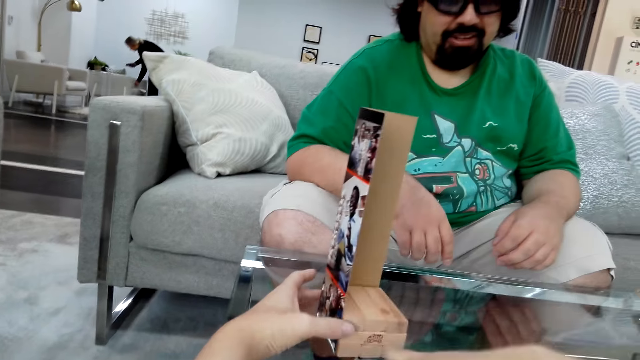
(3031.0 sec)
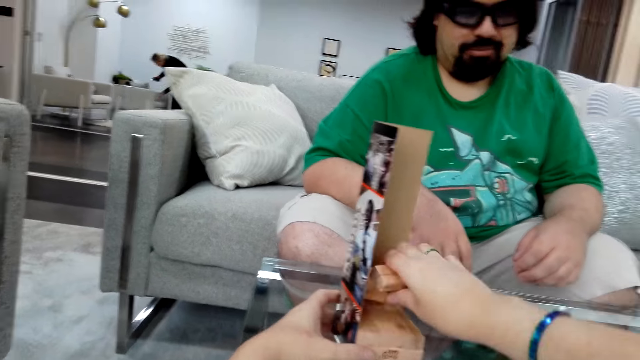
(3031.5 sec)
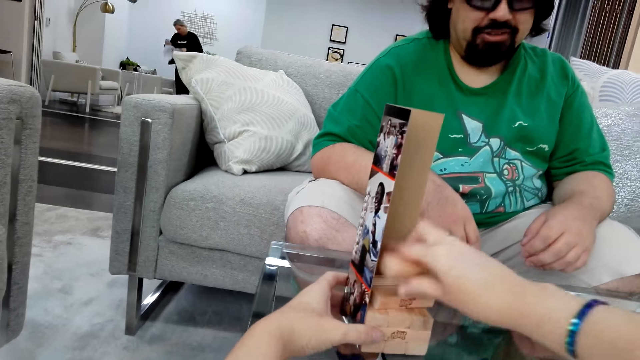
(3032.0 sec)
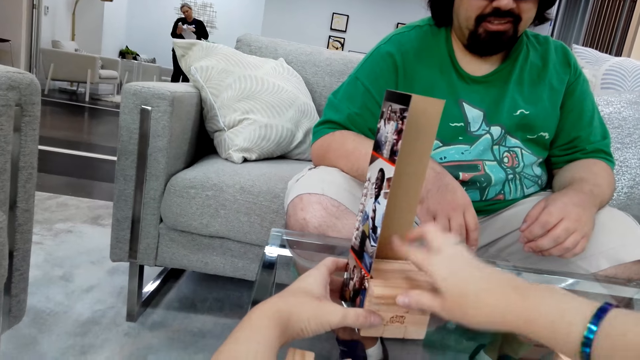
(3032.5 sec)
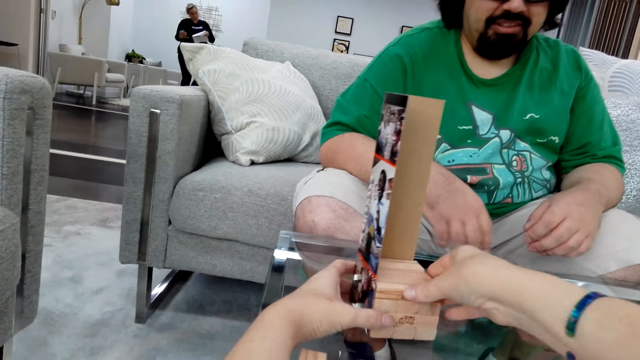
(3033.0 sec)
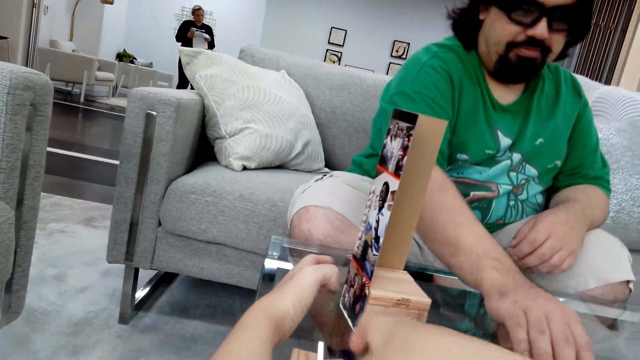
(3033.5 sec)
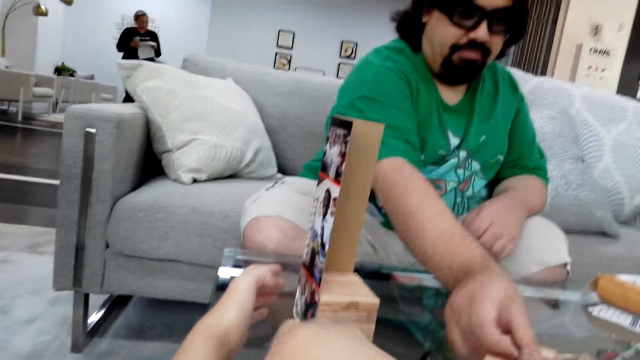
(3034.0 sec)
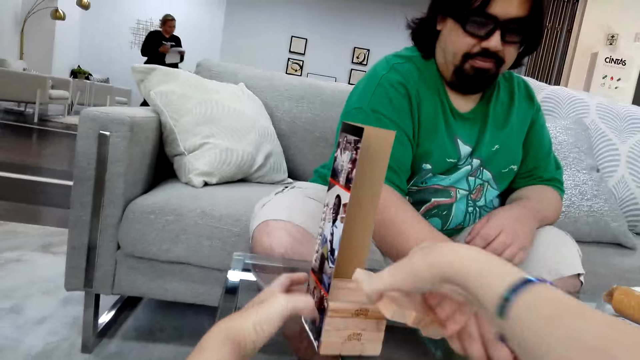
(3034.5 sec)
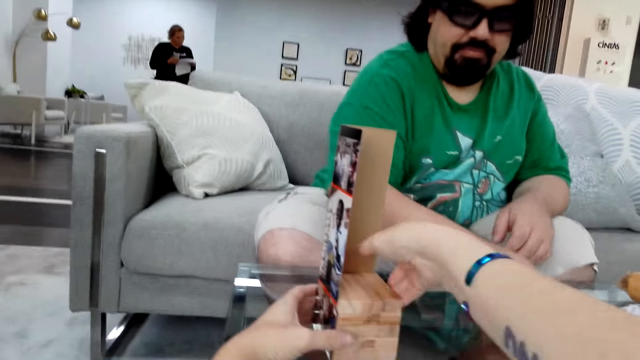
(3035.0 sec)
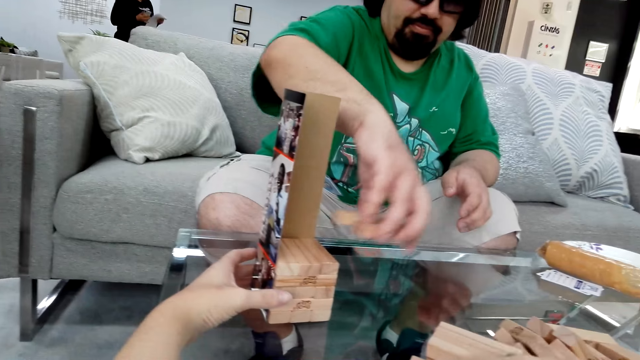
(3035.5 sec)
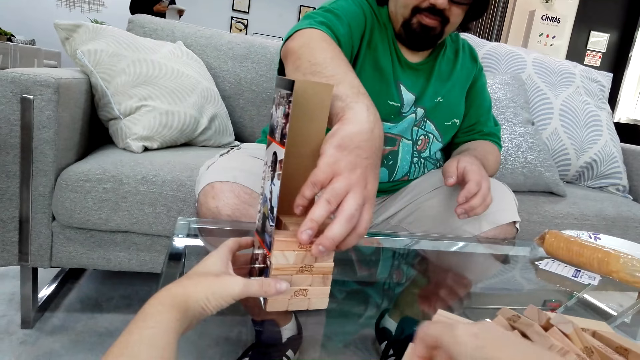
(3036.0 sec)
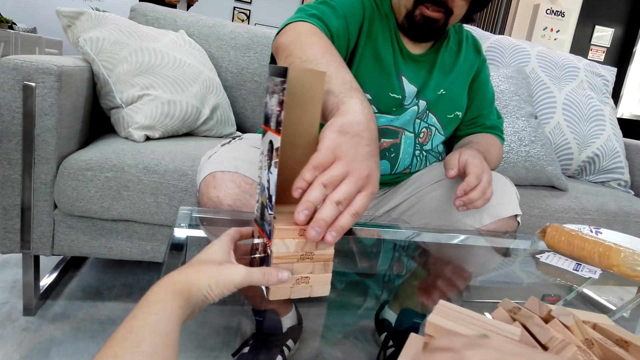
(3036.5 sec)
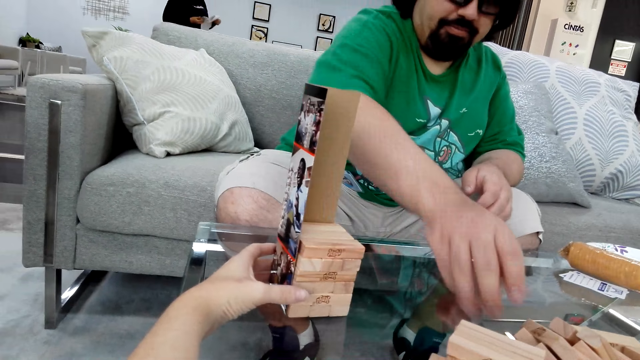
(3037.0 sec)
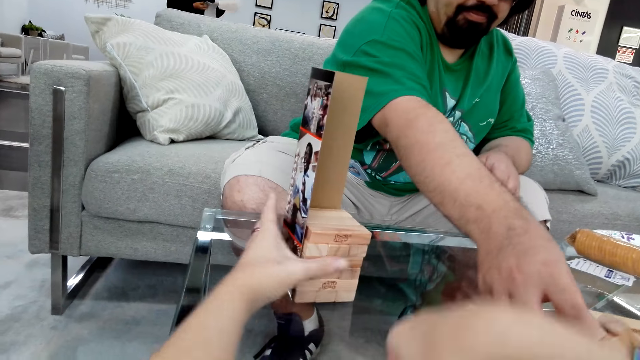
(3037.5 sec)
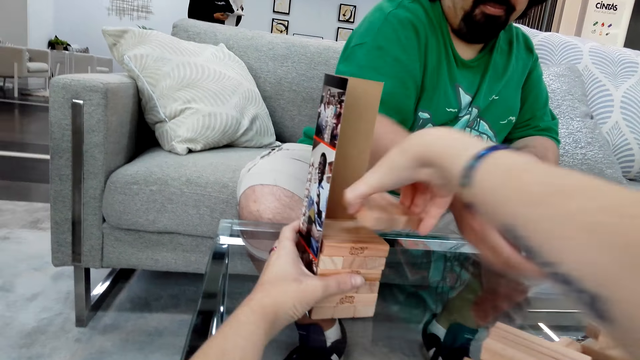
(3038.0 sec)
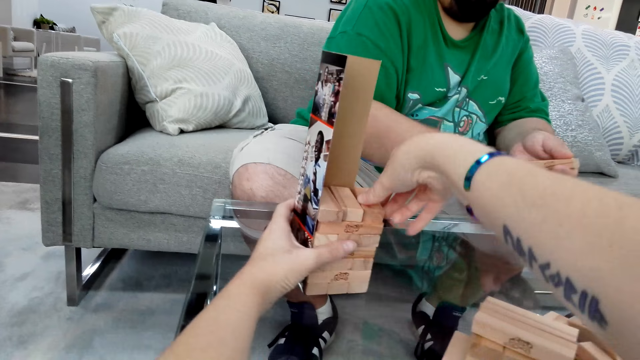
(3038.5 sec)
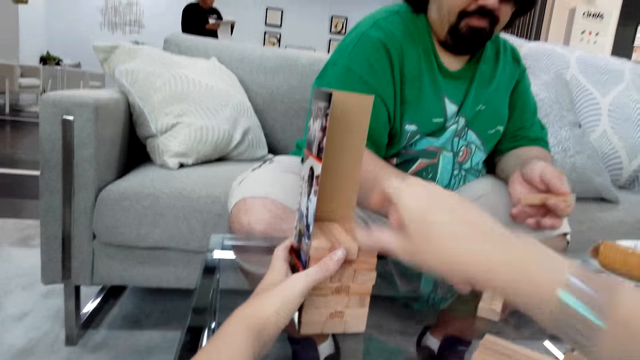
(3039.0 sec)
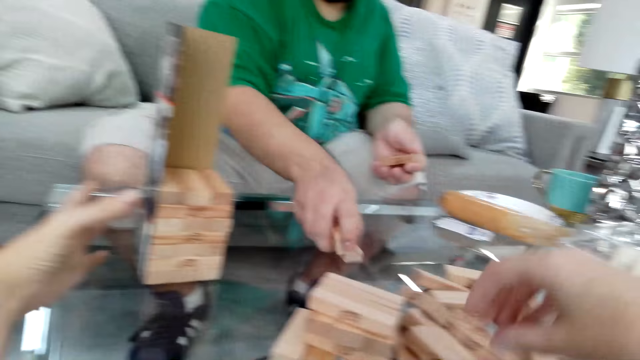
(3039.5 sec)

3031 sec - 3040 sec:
A man talks. The camera wearer talks. The man takes jenga woods from the table. The man puts the woods on other jenga woods. The camera wearer takes jenga woods from the table. The man takes jenga woods from the table. The camera wearer arranges the woods beside the box. They put the giant tumbling block on top of the other.

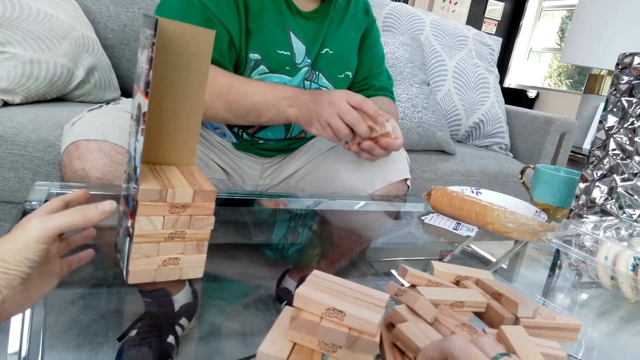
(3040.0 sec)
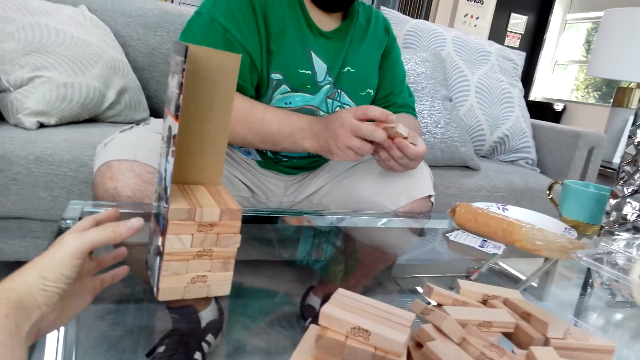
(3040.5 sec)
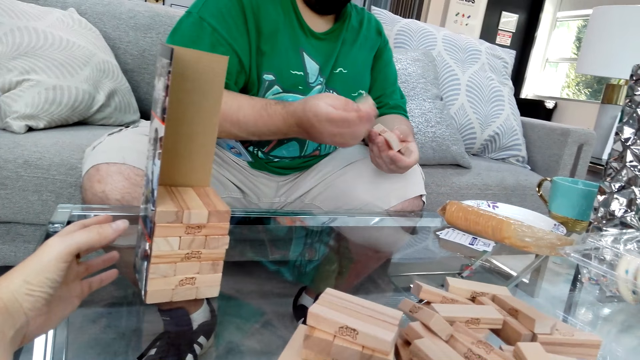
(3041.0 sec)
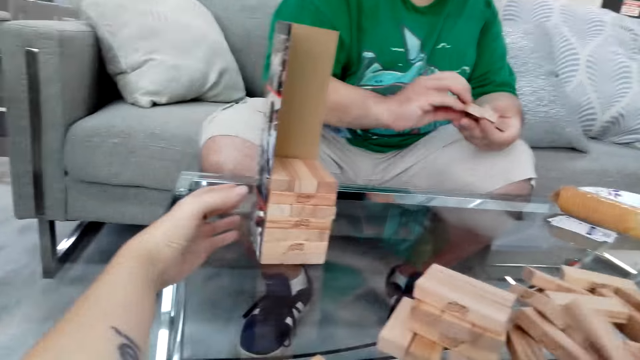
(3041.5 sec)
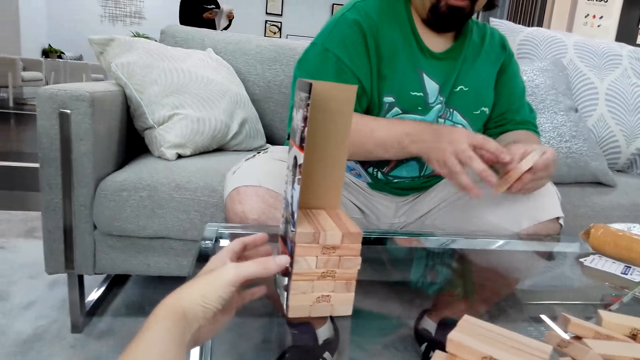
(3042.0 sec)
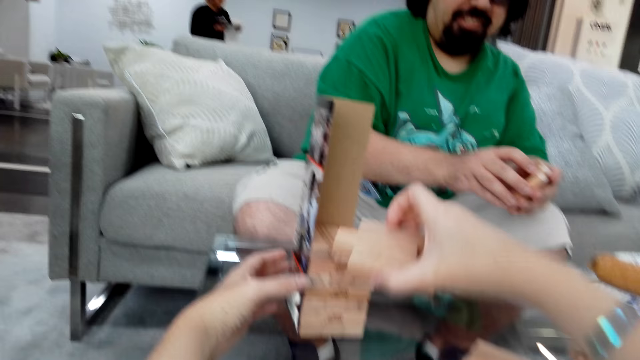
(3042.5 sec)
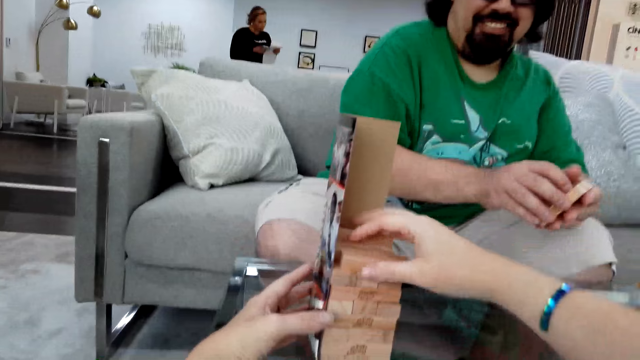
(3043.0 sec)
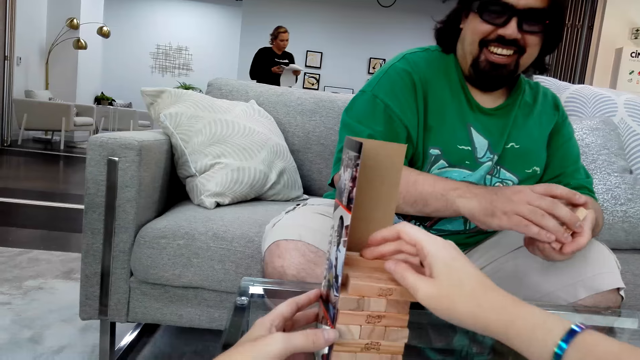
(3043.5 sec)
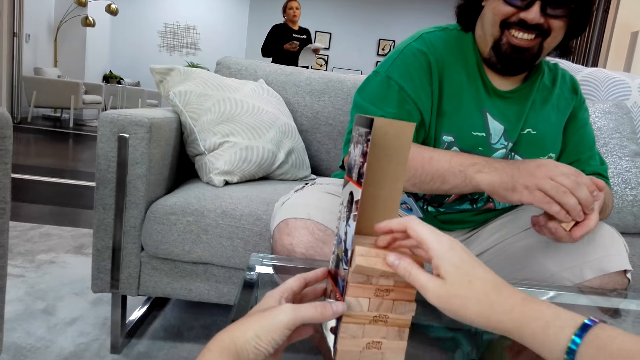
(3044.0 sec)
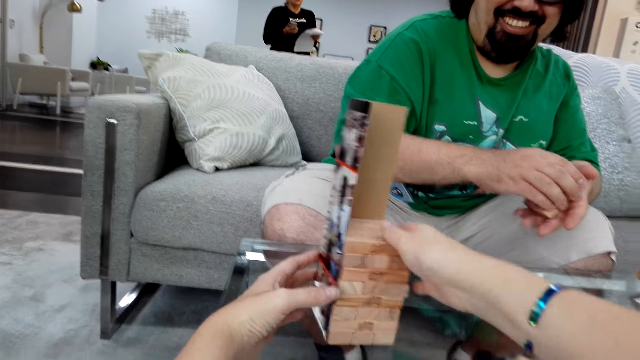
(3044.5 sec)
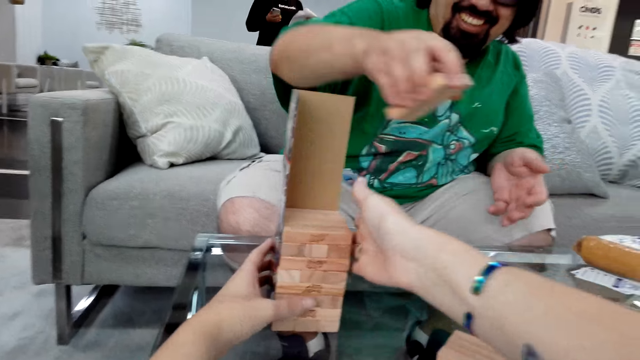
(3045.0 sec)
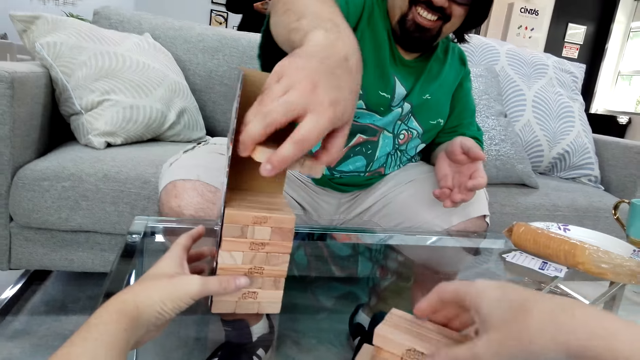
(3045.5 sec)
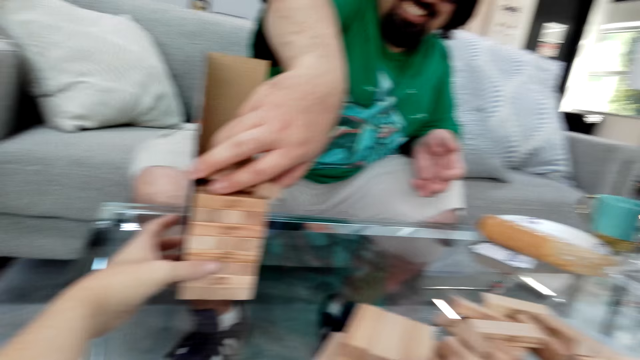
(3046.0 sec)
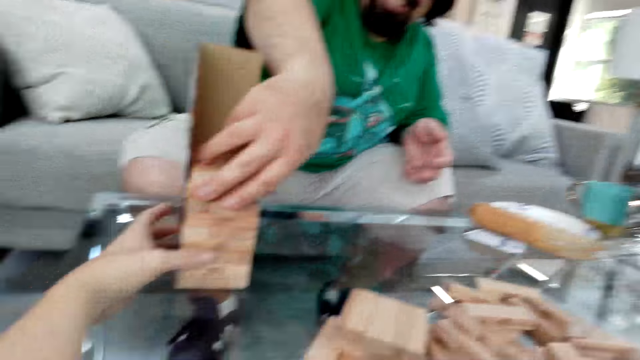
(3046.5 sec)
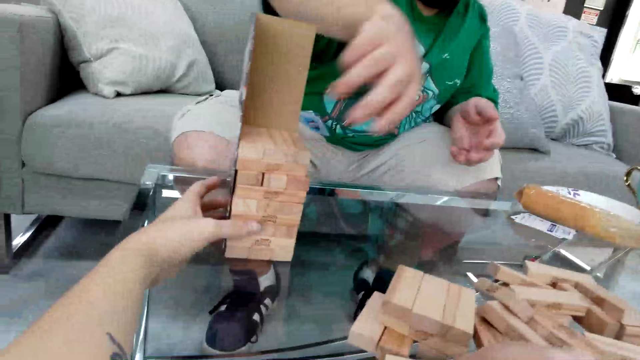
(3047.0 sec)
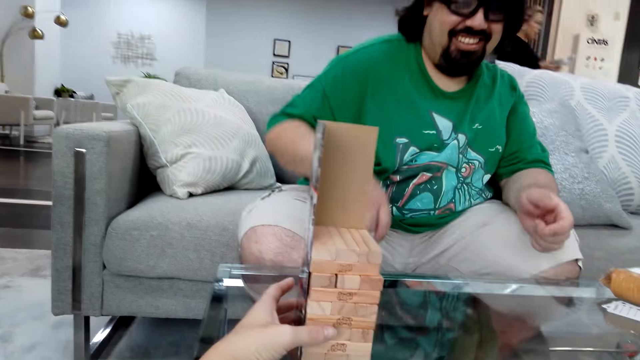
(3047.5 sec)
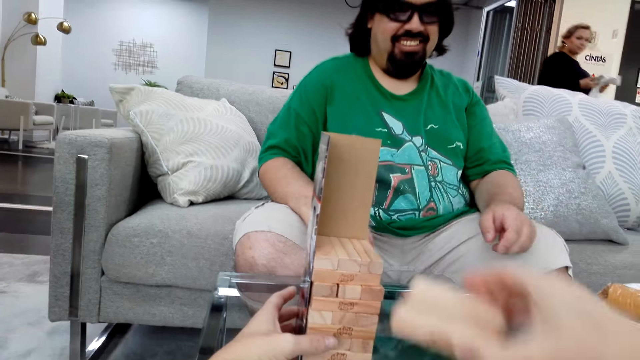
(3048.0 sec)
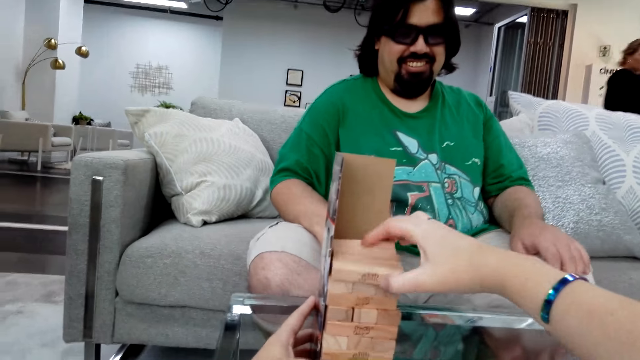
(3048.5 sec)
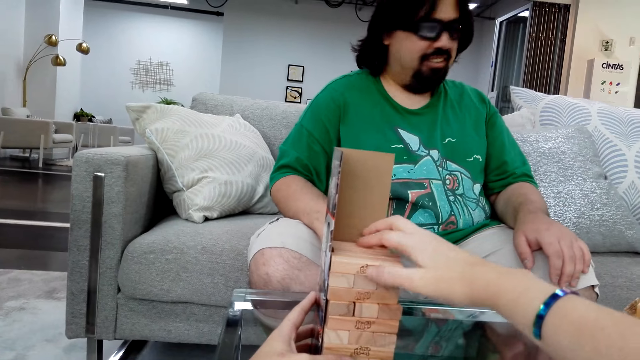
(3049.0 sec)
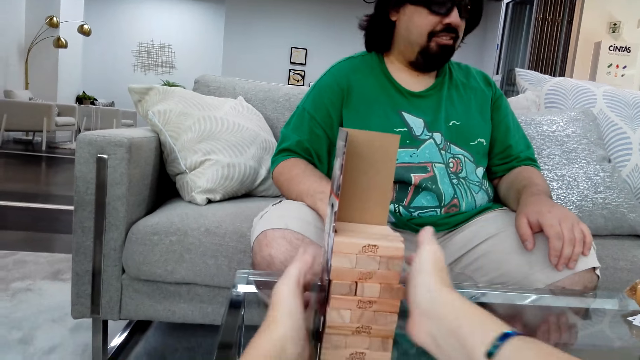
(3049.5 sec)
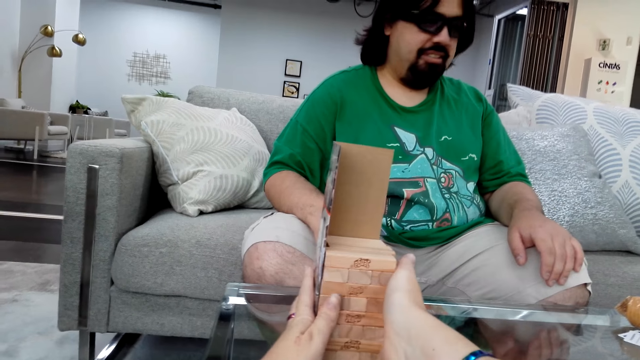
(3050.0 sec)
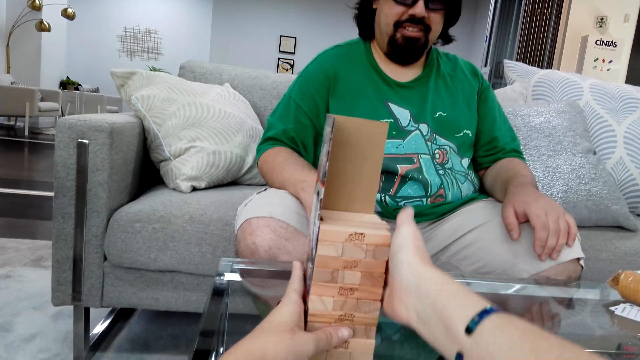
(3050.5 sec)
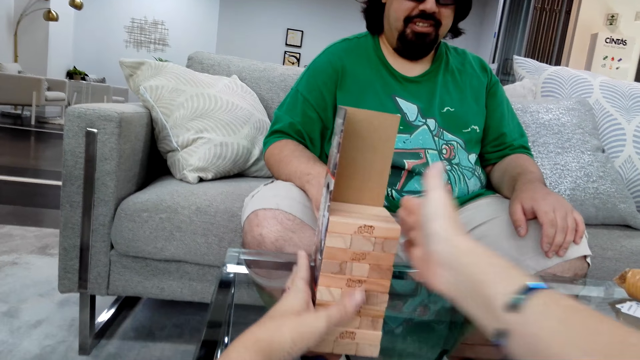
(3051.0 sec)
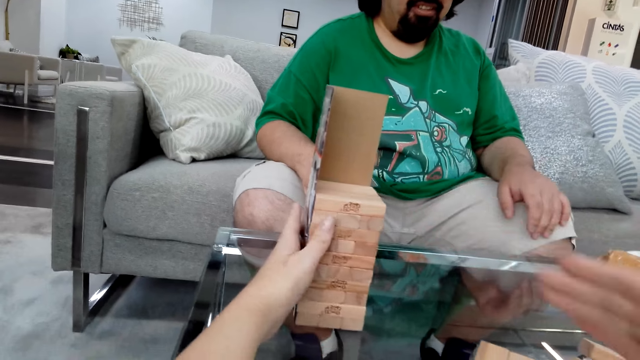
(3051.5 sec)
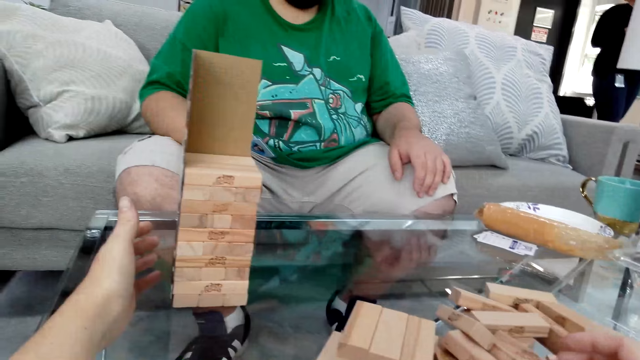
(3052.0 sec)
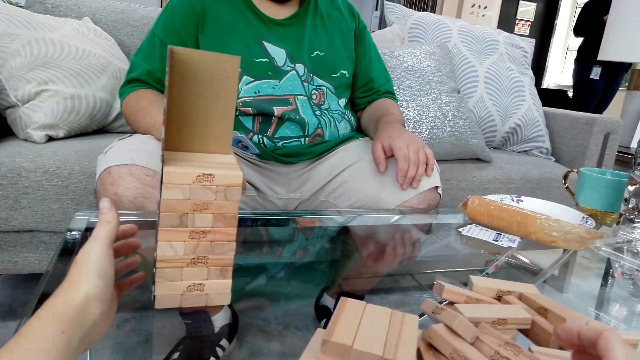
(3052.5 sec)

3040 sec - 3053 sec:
A man holds the jenga woods in his hands. The camera wearer takes jenga woods from the table. She puts the woods on other jenga woods and talks. The man laughs. The man puts the woods on other woods. The camera wearer takes jenga woods from the table. She puts the woods on other jenga woods. She holds the jenga woods with her hands. She talks.
